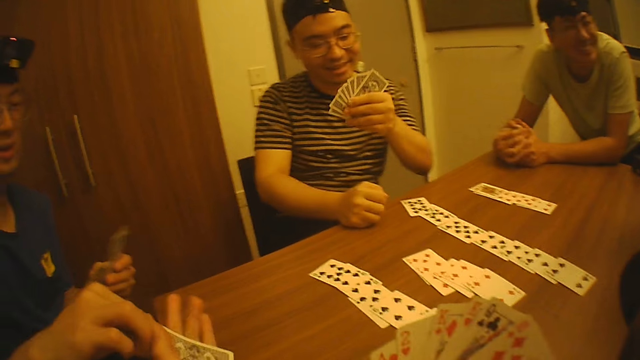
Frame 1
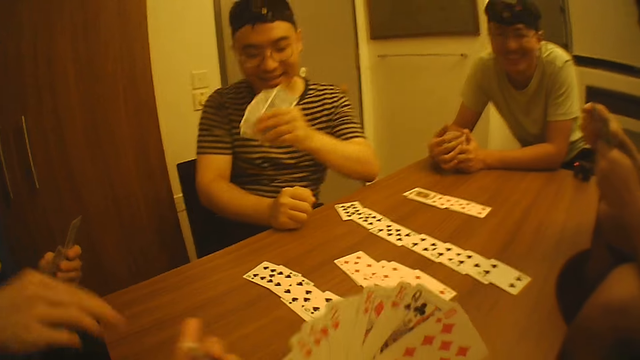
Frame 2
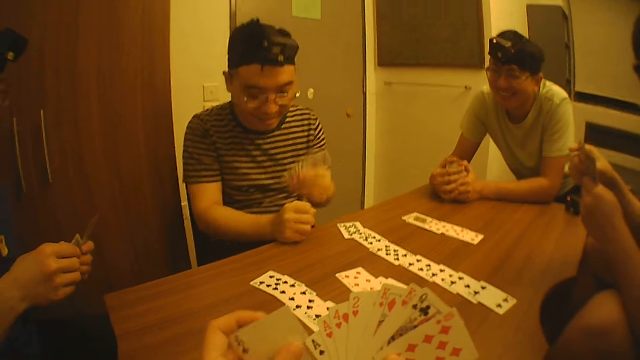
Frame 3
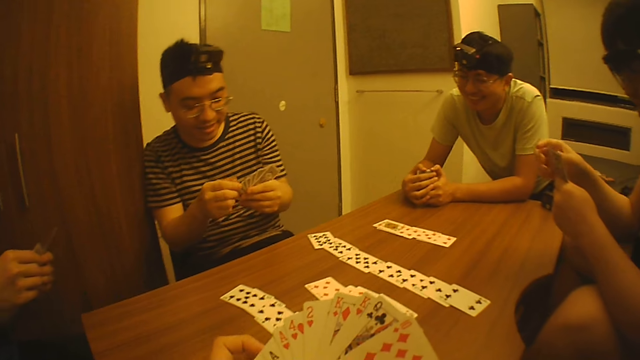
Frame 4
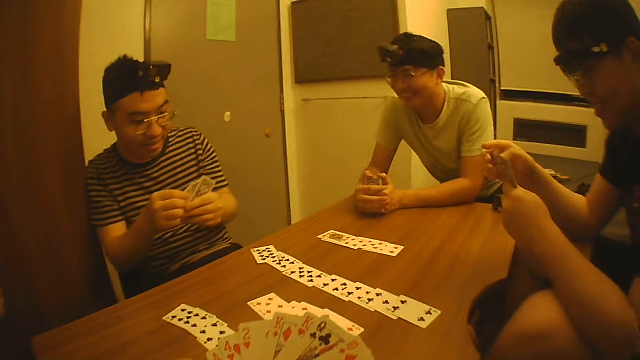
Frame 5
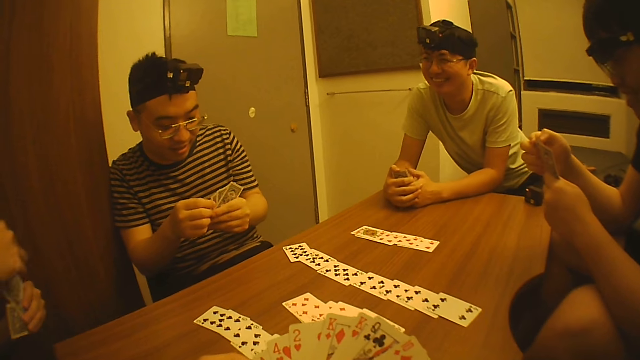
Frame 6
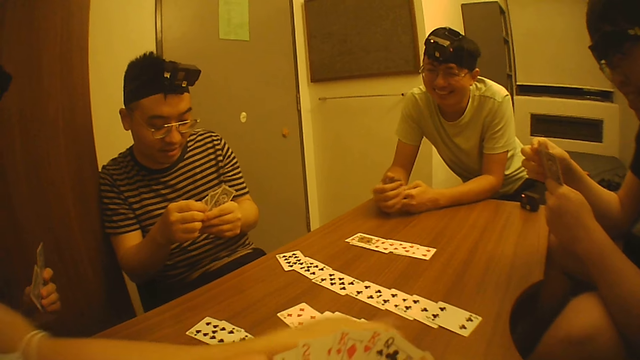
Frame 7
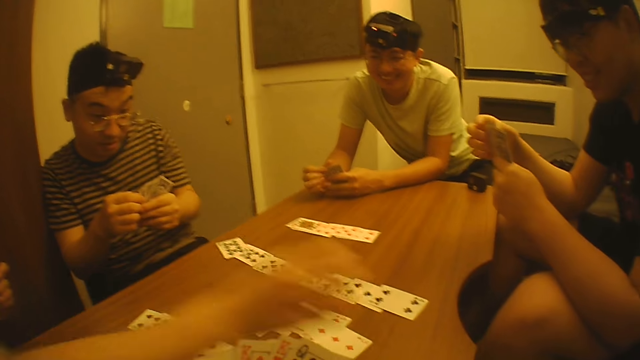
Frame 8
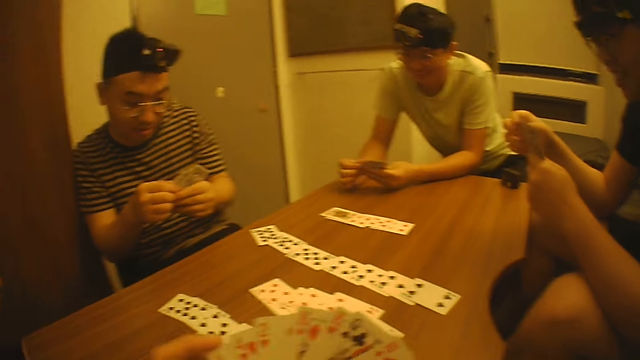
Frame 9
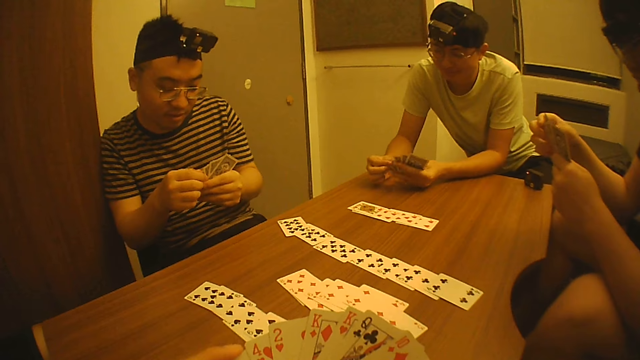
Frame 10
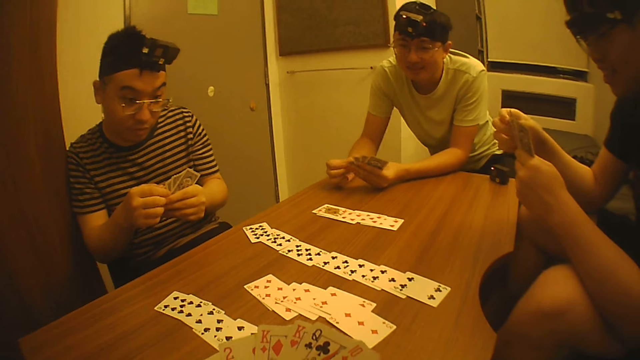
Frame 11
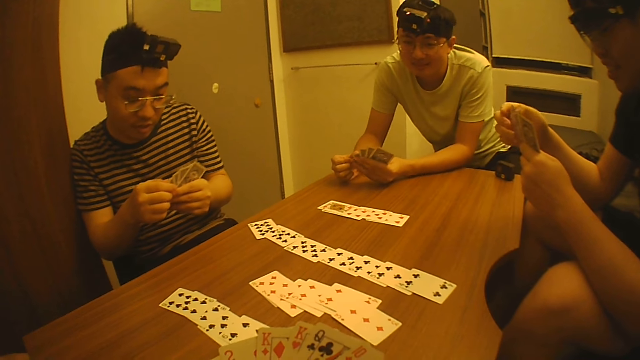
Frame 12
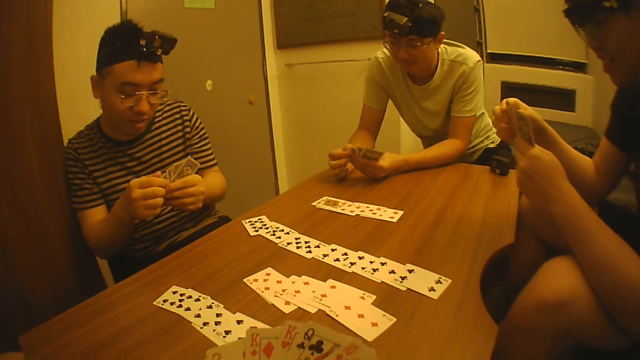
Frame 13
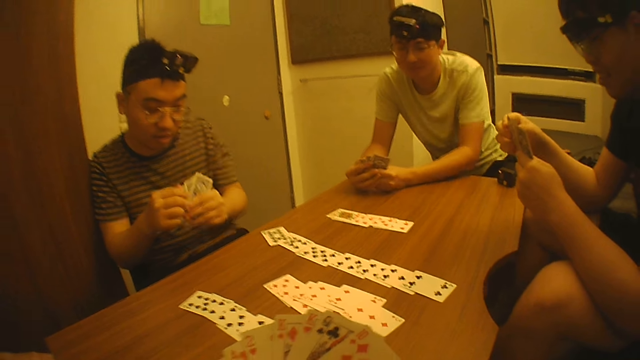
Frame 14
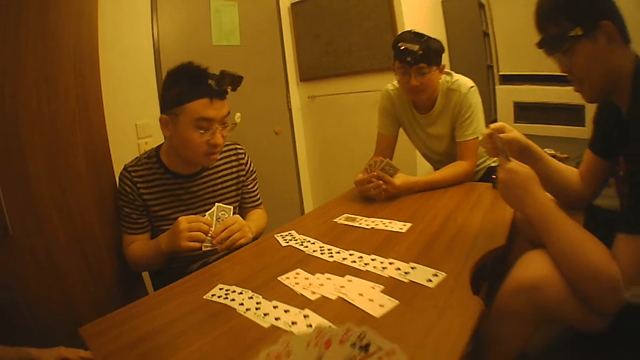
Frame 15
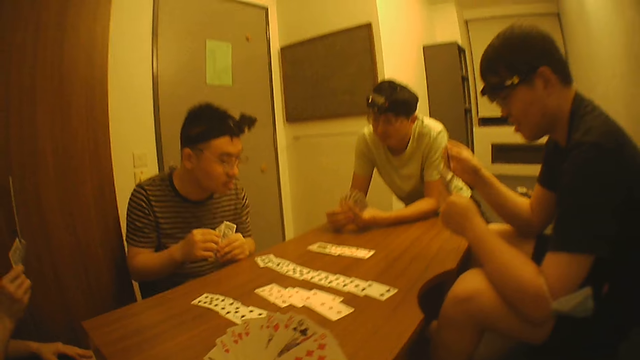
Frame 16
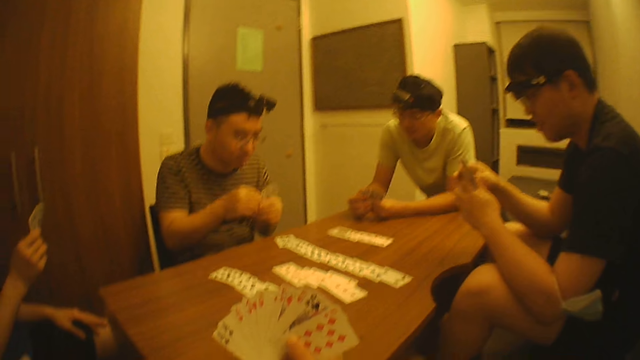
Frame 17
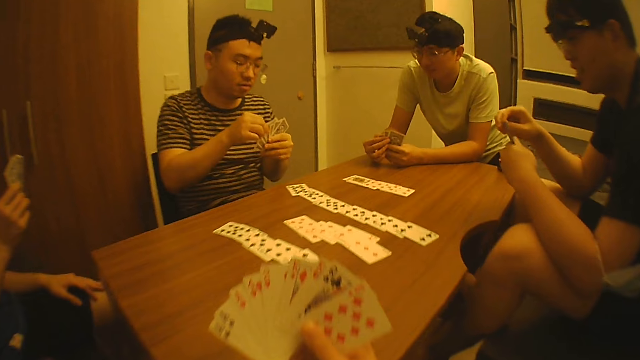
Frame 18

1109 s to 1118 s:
A man laughs out. Another man takes a card from his left hand with his right hand. Another man holds the card with both hands. The second man drops the card on the table with his right hand. The camera wearer holds cards with both hands. Another man takes a card from his left hand with his right hand.

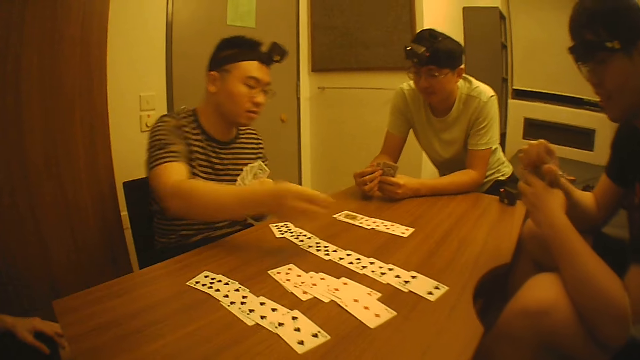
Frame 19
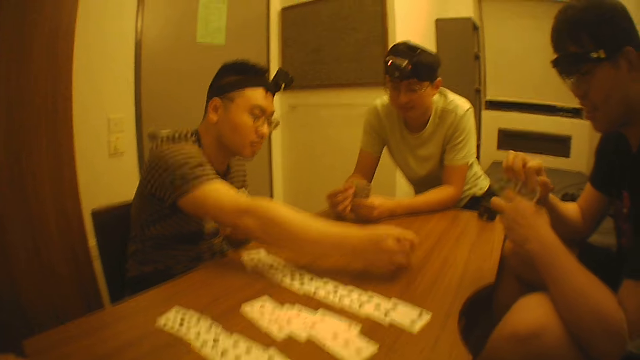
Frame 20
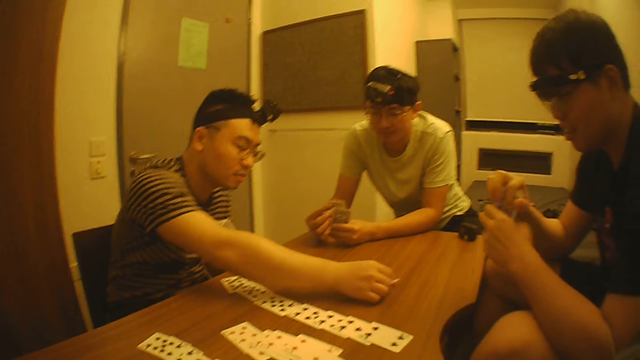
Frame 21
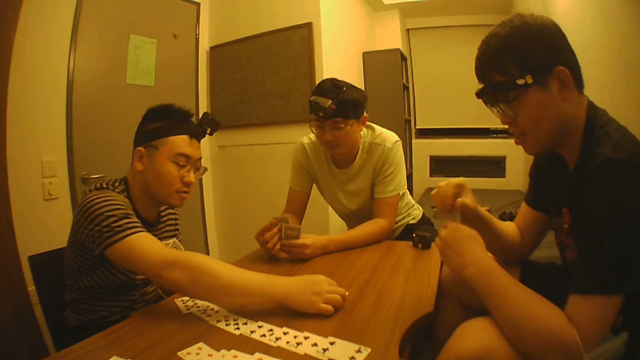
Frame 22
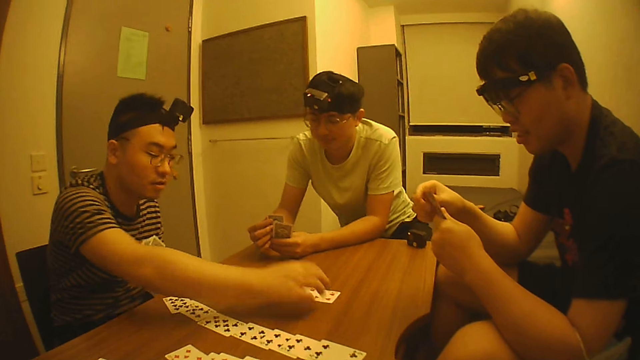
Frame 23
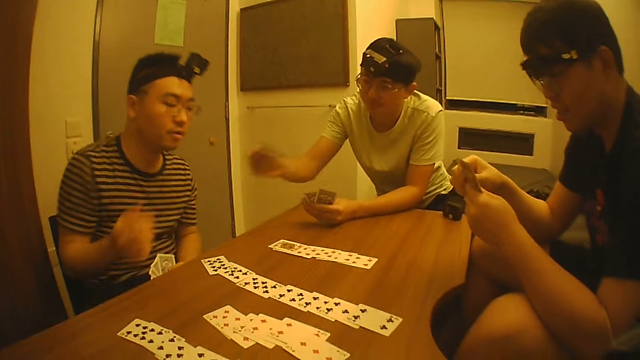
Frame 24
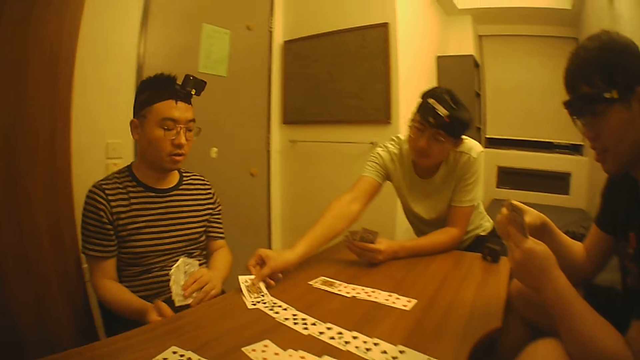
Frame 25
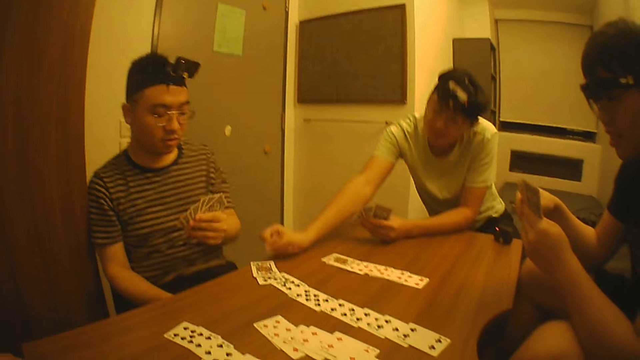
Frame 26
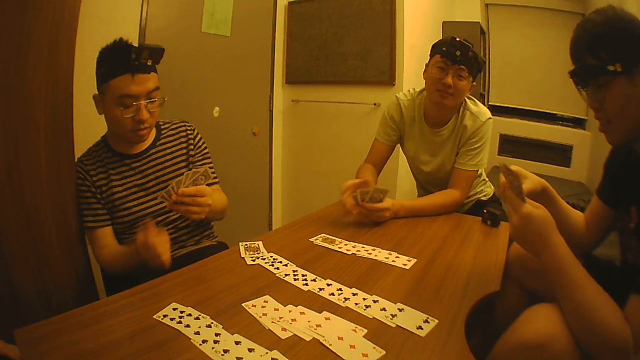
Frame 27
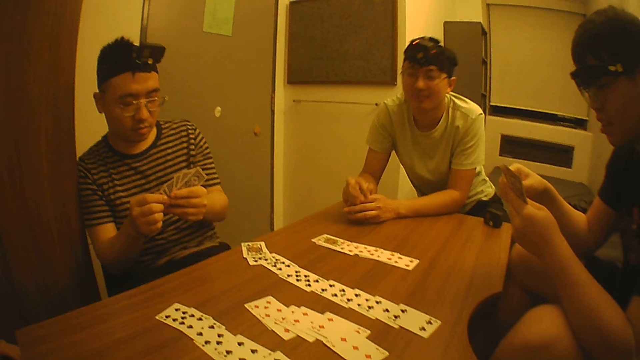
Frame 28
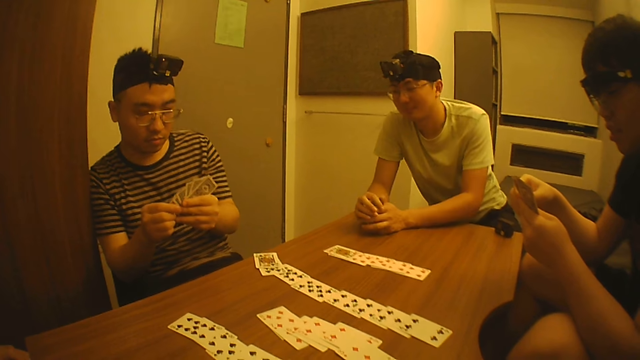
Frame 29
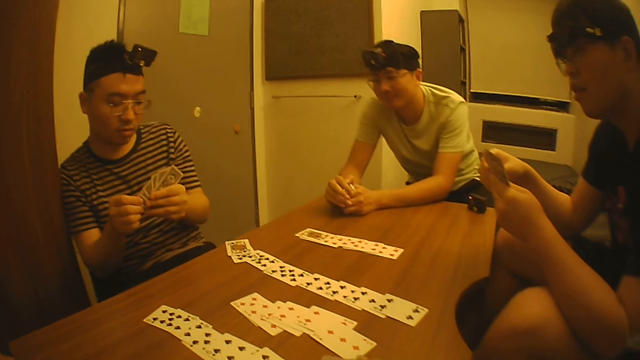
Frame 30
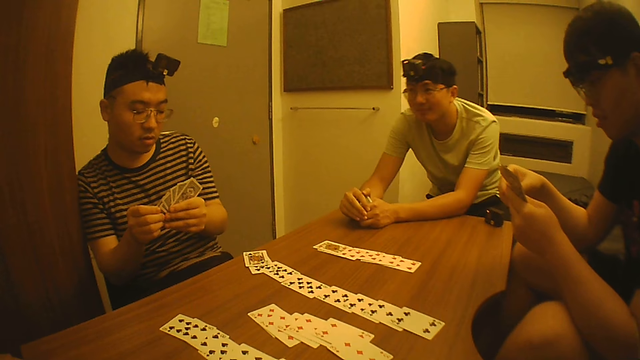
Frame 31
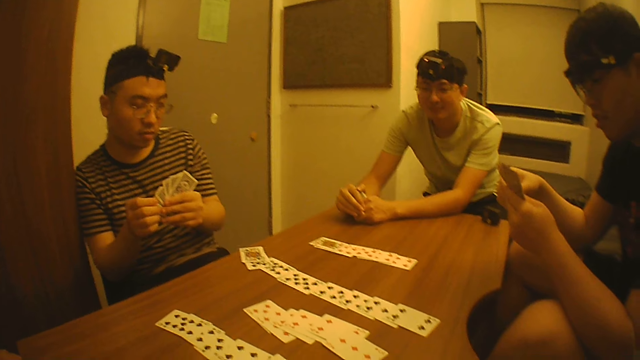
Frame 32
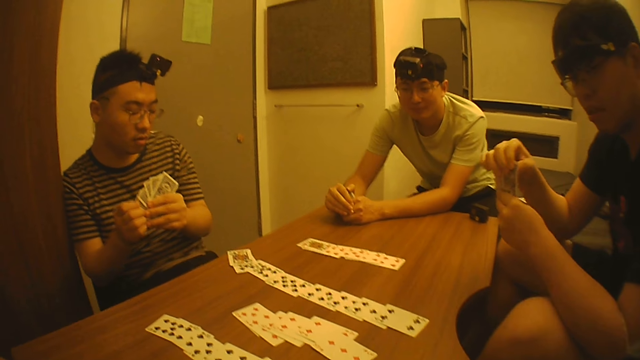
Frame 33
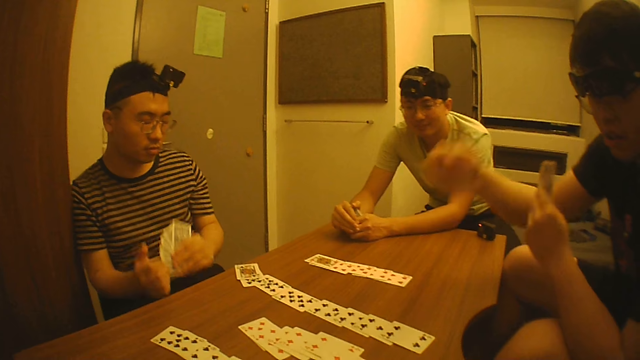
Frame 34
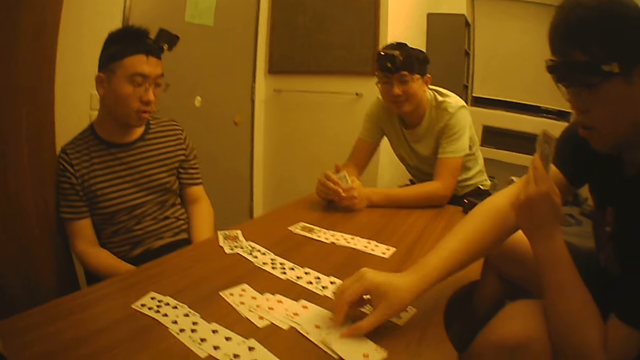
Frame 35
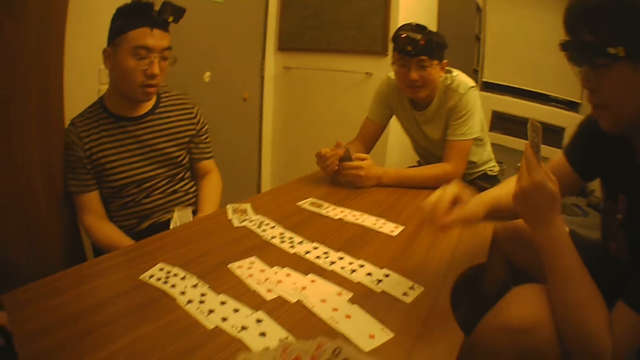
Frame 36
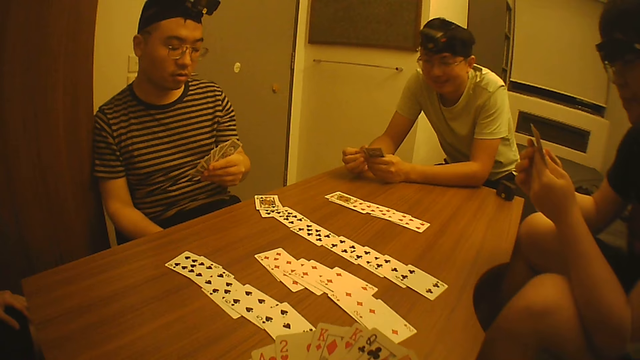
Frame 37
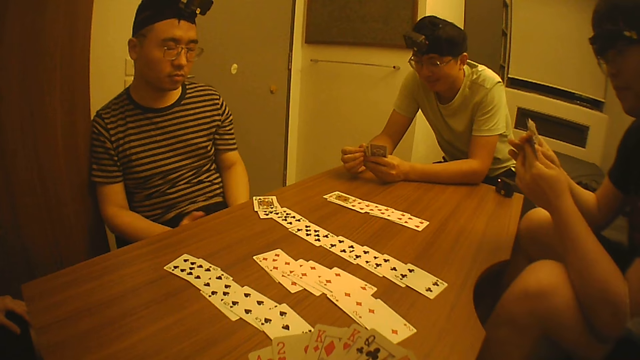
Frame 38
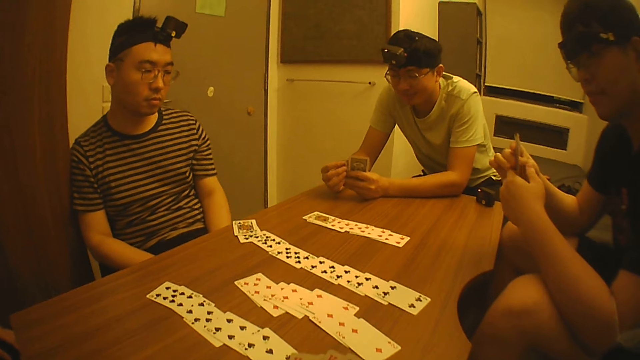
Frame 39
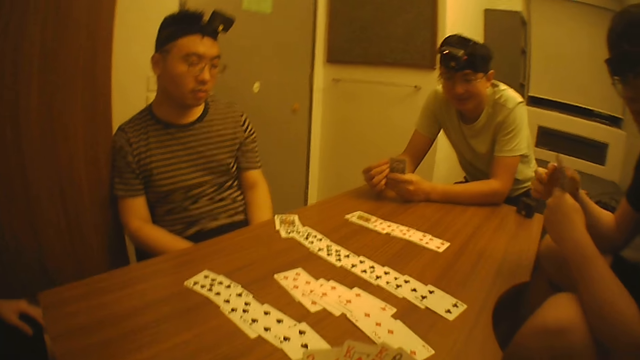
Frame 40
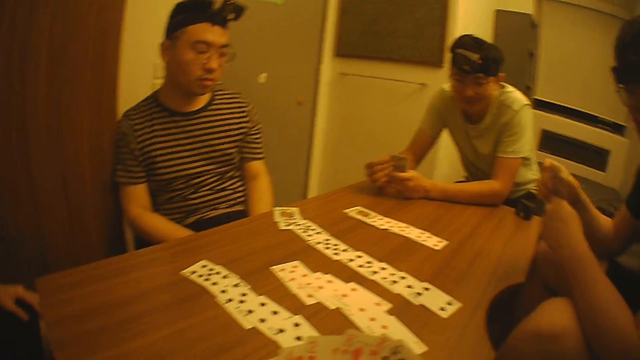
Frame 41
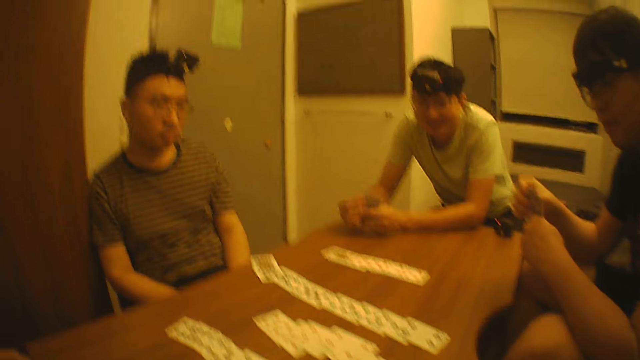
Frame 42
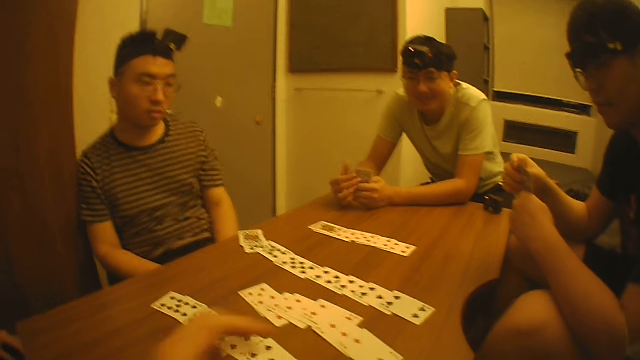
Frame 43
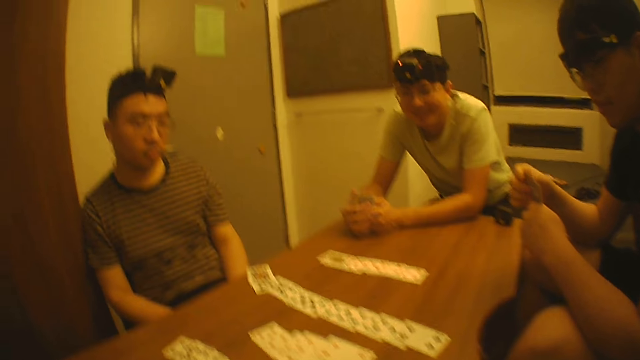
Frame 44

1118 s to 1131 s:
A man drops the card on the table with his right hand. Another man takes a card from his left hand with his right hand and drops the card on the table with his right hand. A third man looks at the cards on the hand. The first man looks at the cards on the hand. The third man takes a card from his left hand with his right hand and drops the card on the table with his right hand. The second man looks around.
